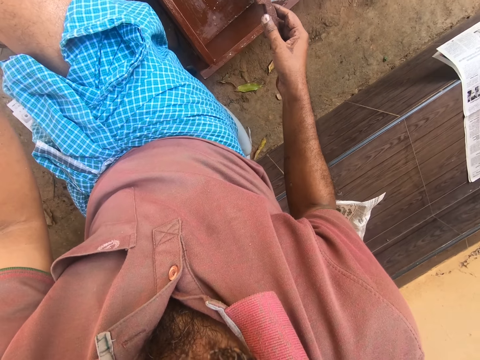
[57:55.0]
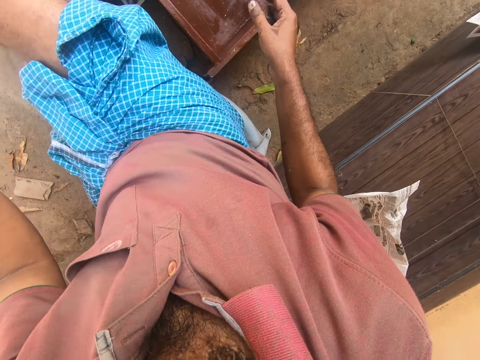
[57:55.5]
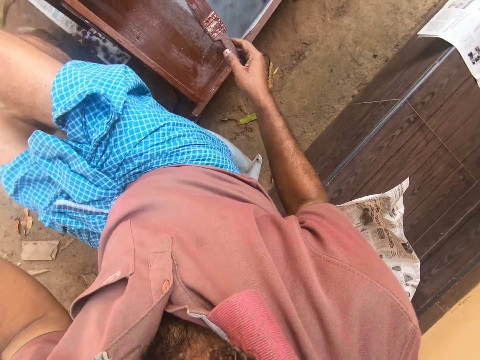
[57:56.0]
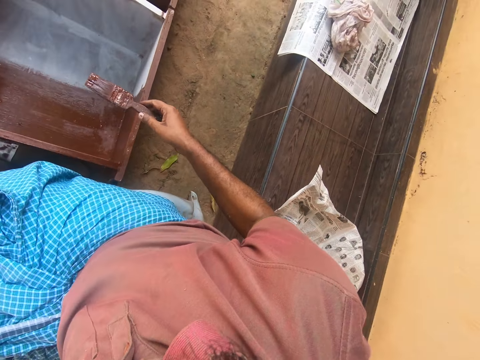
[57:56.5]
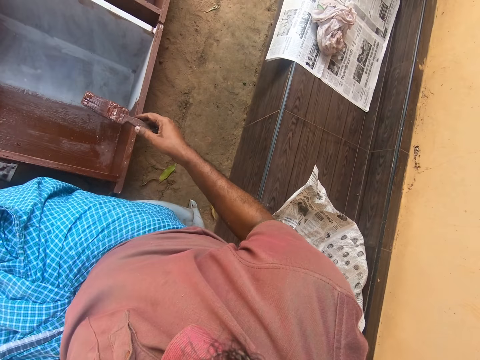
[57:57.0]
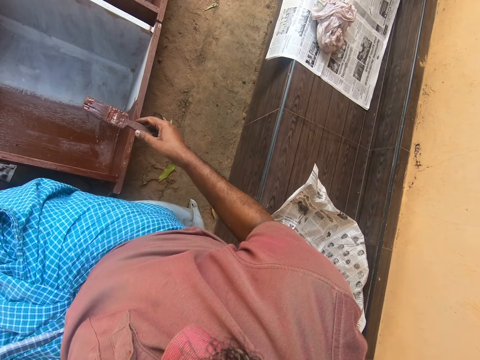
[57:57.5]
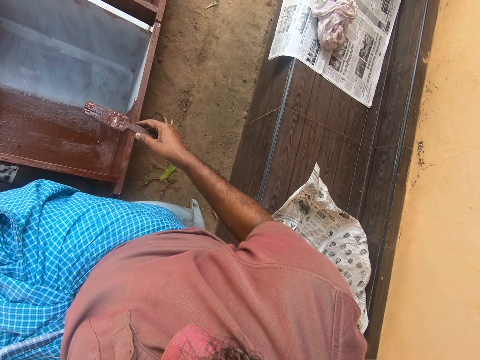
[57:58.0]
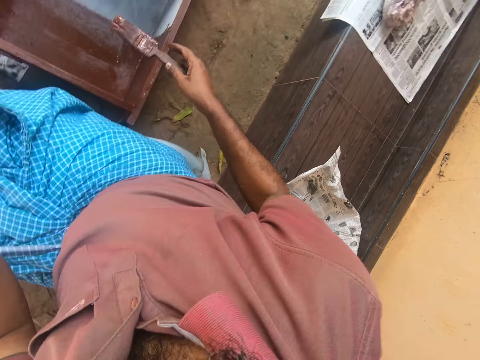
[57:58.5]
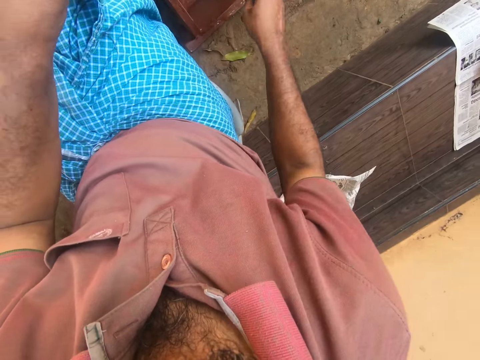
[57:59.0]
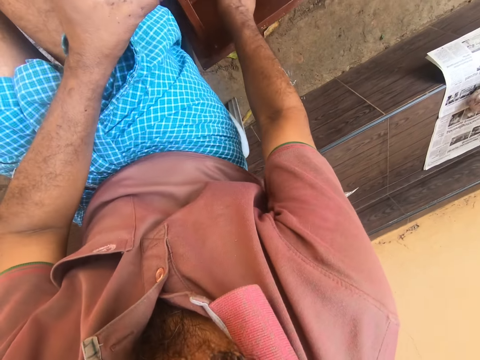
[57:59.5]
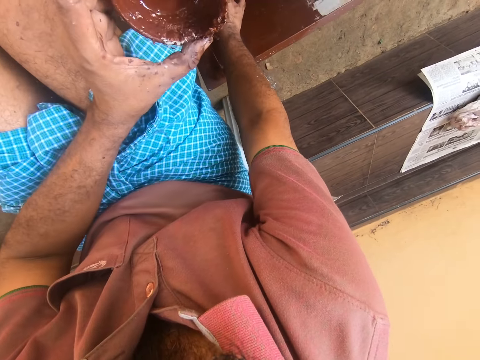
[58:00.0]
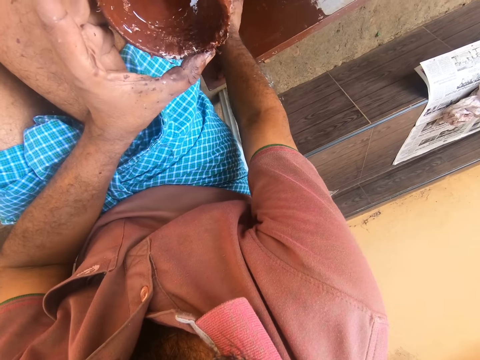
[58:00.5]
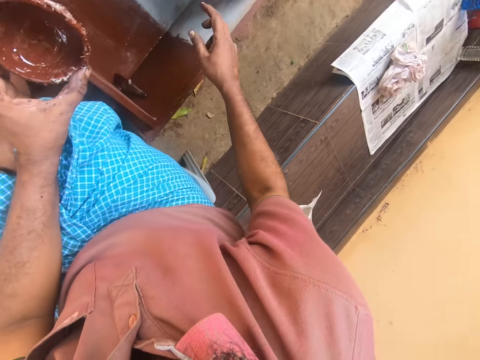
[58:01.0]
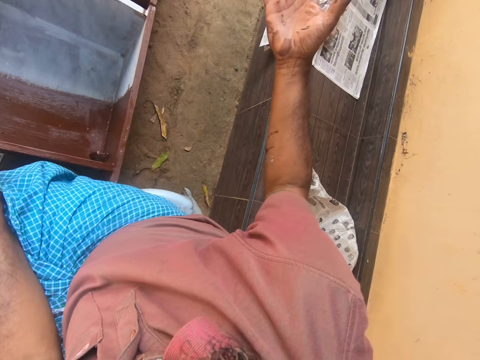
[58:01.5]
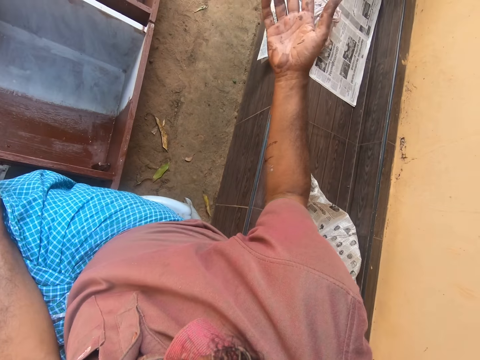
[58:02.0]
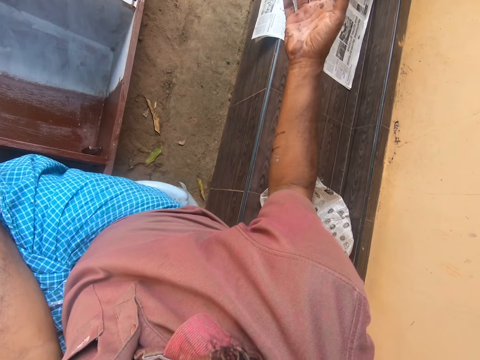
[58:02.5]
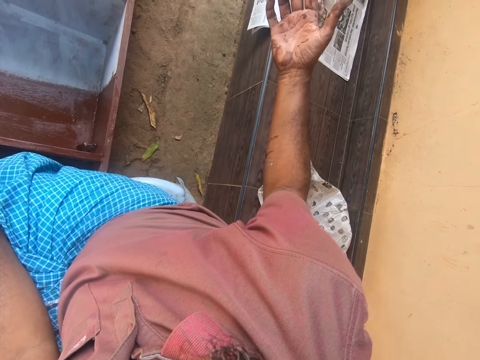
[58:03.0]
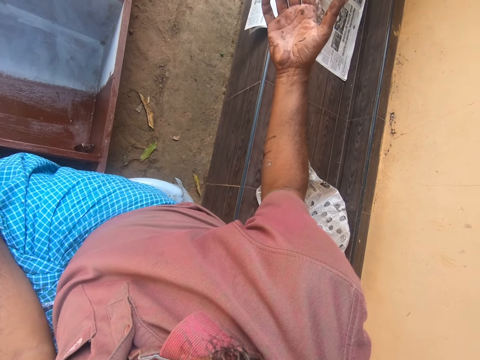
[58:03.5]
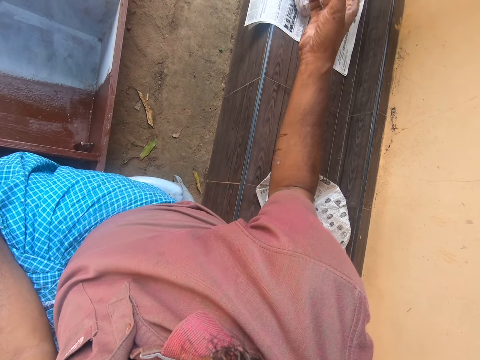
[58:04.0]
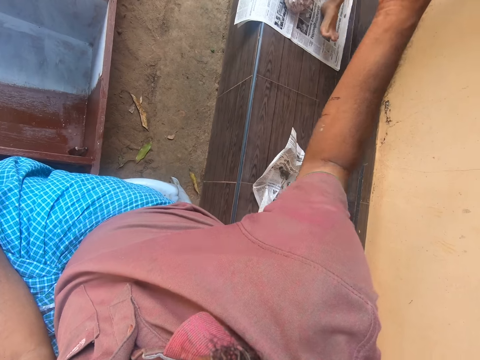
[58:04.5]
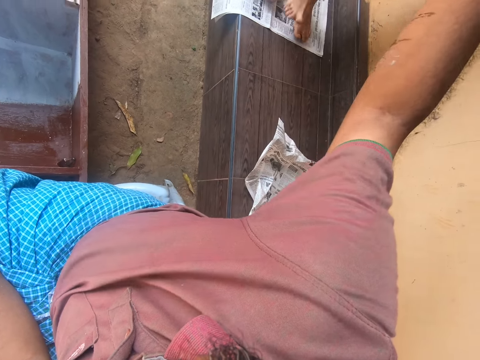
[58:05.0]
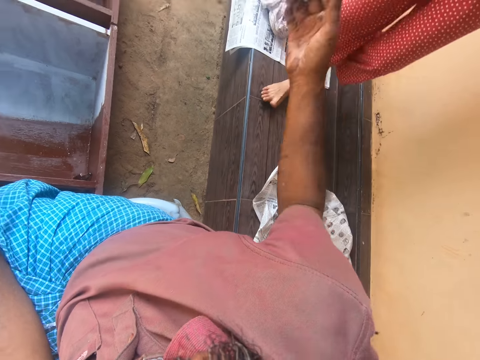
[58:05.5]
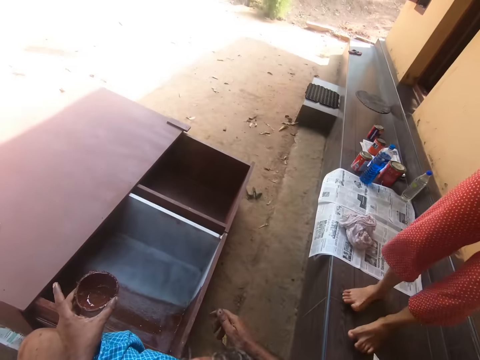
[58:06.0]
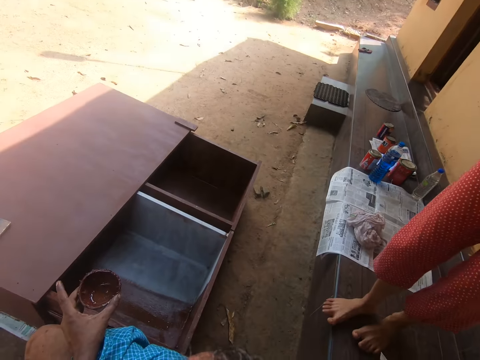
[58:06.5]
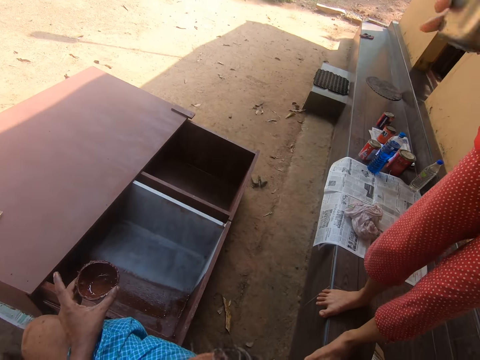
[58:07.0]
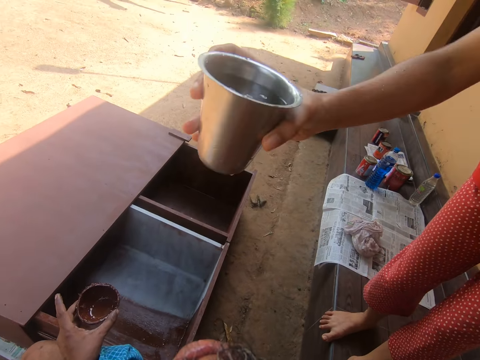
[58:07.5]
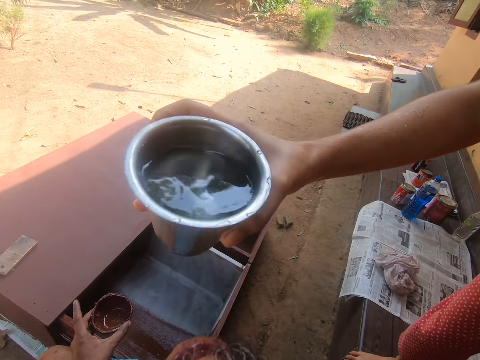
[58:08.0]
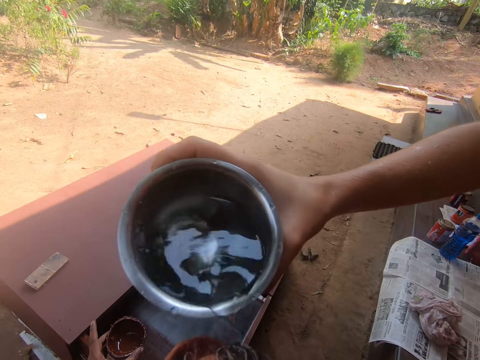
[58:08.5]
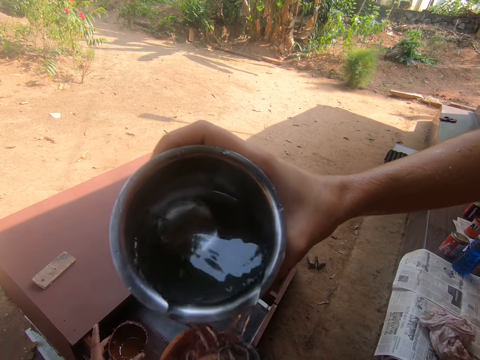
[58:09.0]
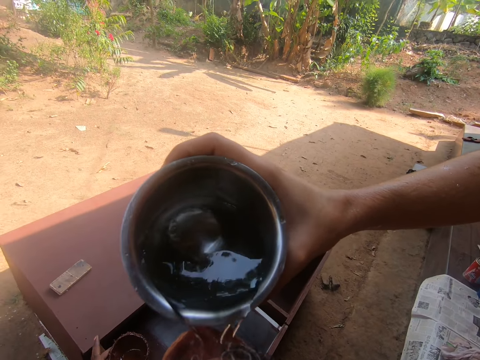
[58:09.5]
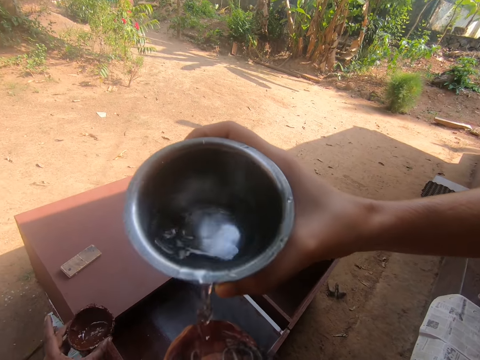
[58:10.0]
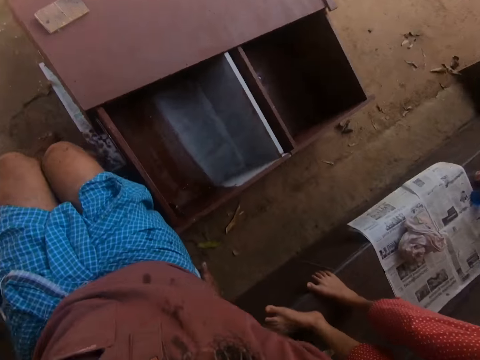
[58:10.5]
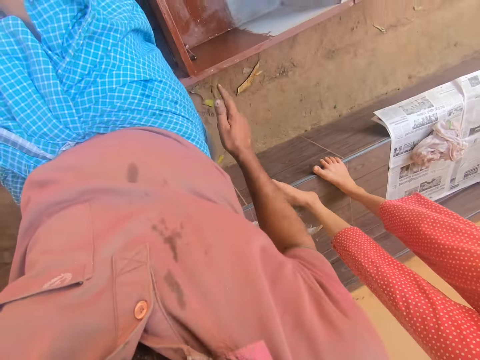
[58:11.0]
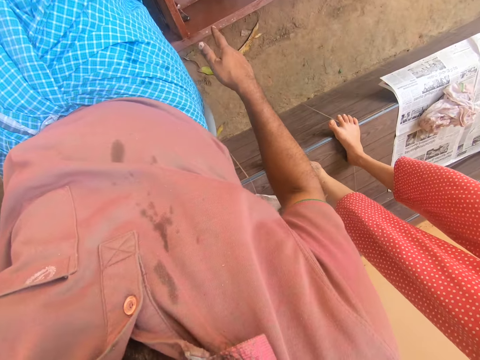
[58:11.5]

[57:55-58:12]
The camera wearer places the paint brush on the drawer. A girl pours water into the camera wearer's paint. The girl gives the camera wearer water.

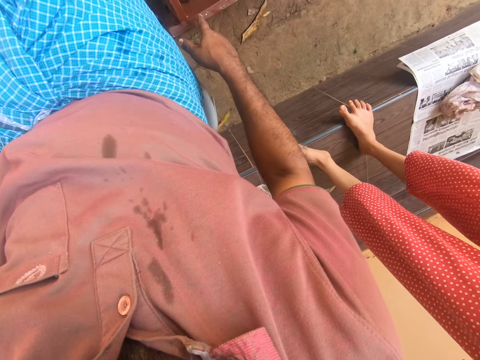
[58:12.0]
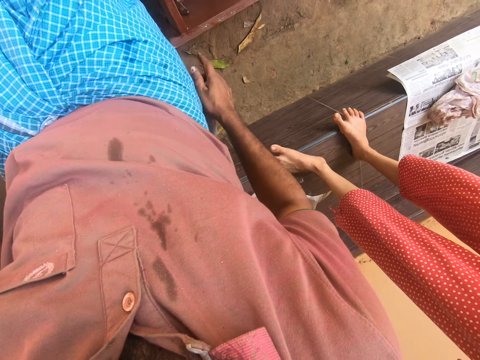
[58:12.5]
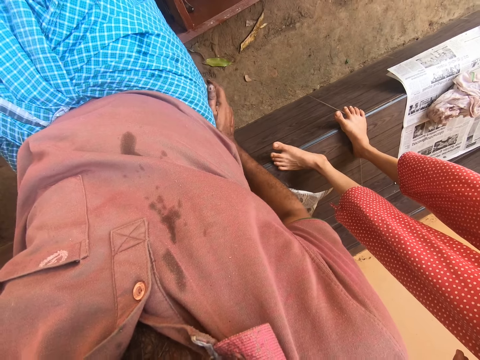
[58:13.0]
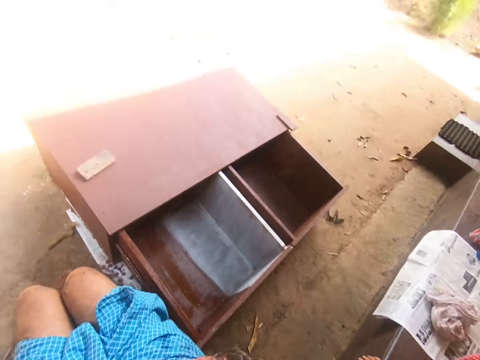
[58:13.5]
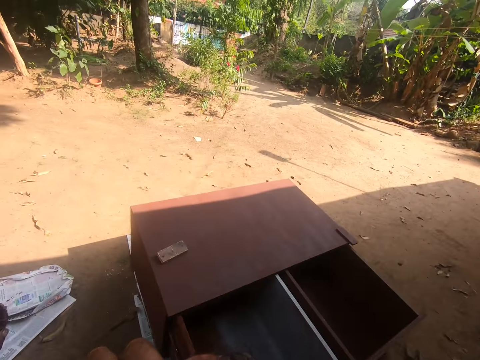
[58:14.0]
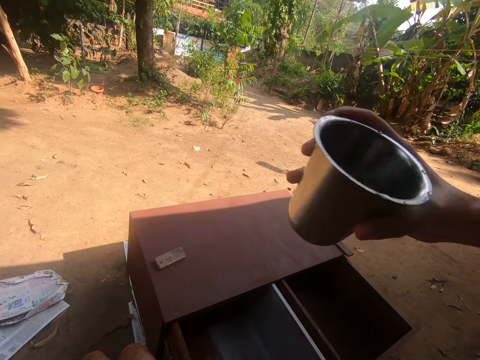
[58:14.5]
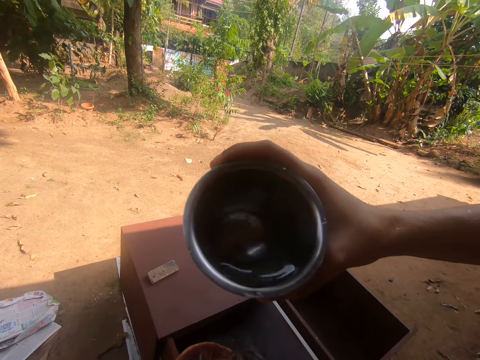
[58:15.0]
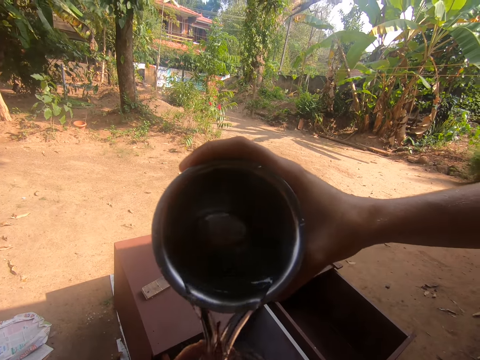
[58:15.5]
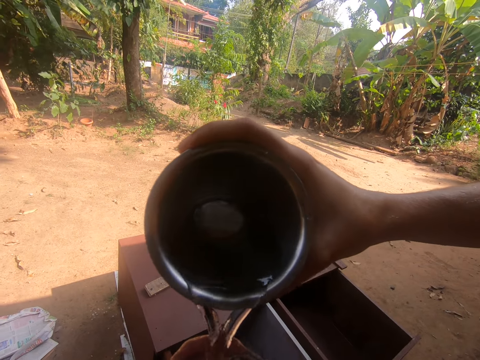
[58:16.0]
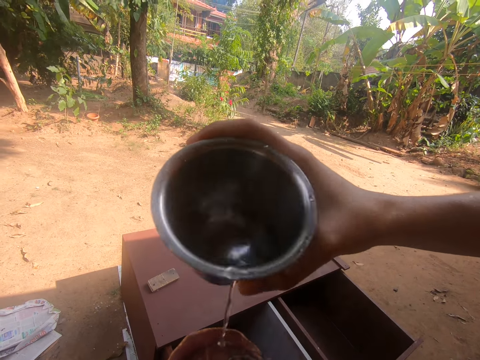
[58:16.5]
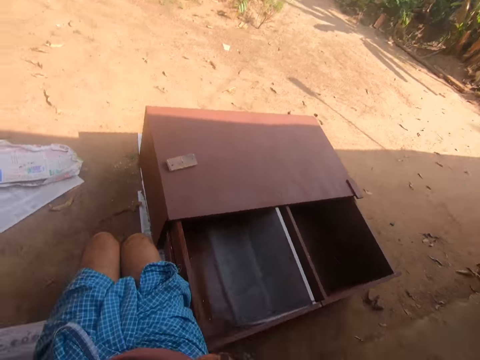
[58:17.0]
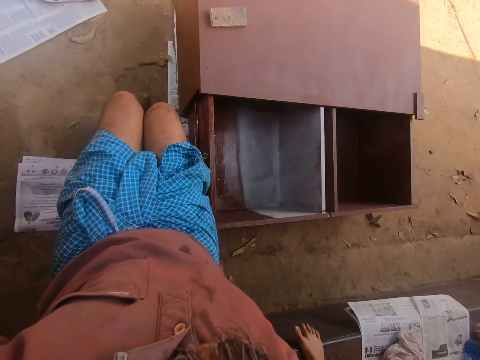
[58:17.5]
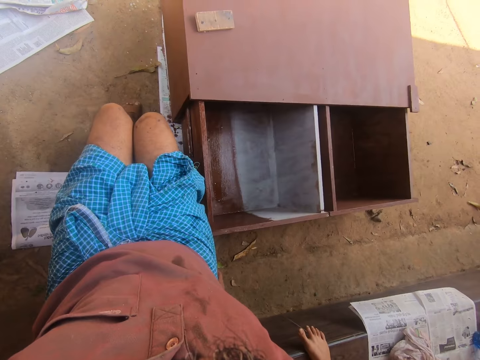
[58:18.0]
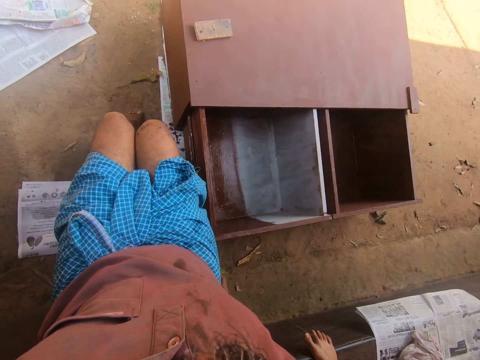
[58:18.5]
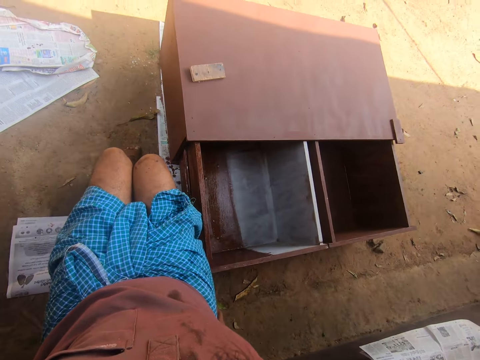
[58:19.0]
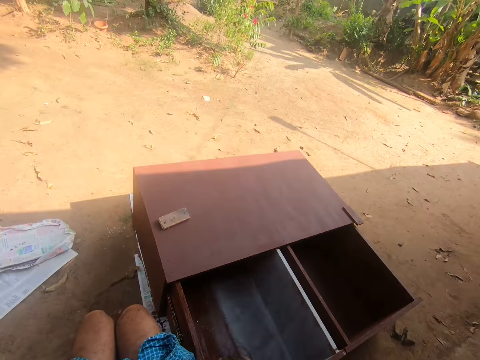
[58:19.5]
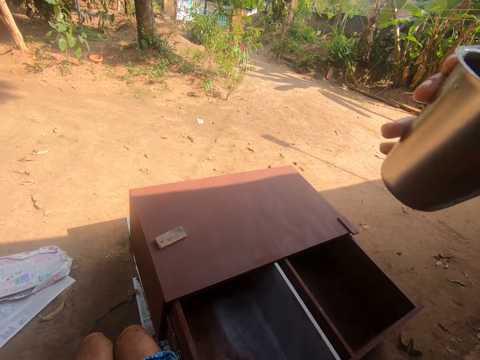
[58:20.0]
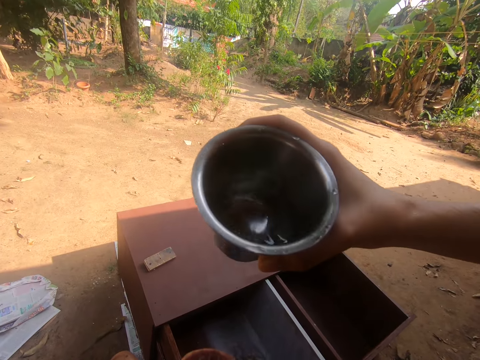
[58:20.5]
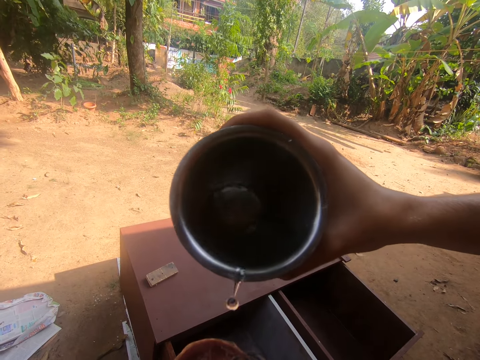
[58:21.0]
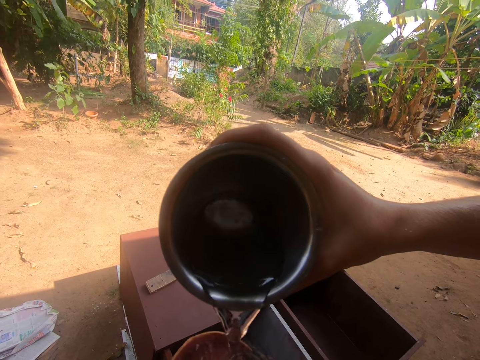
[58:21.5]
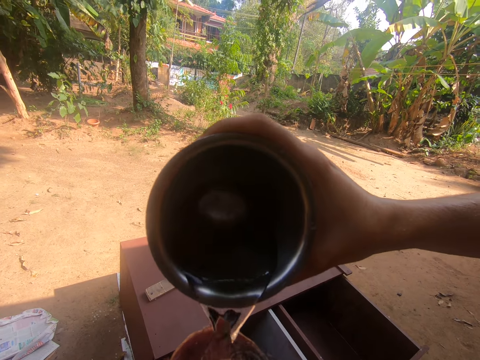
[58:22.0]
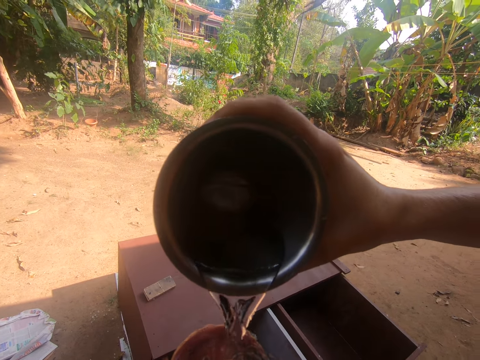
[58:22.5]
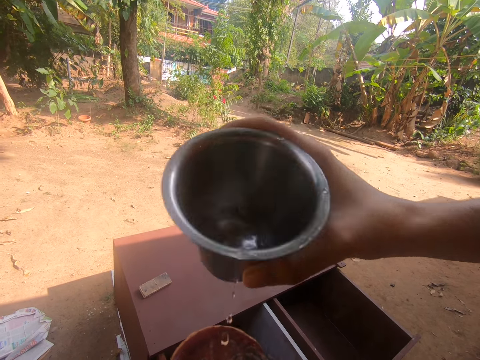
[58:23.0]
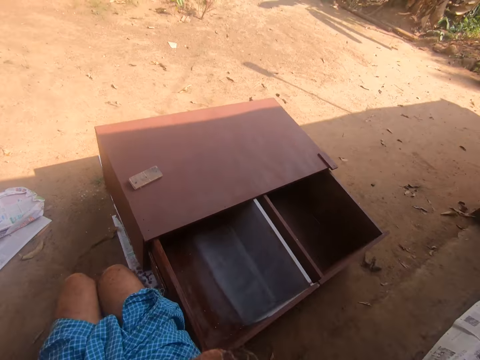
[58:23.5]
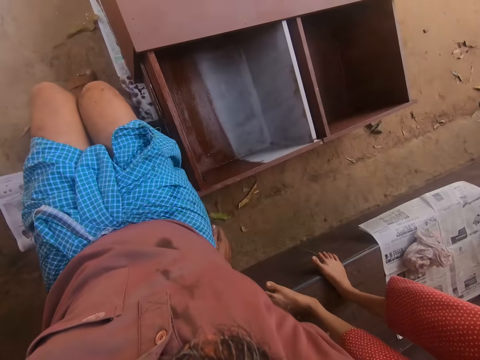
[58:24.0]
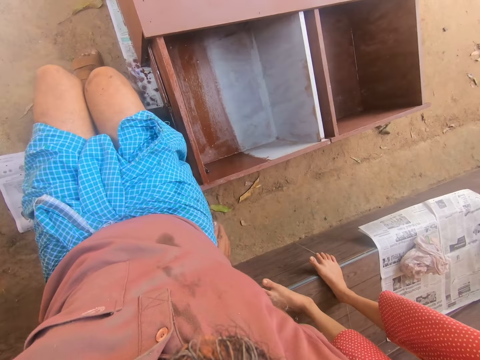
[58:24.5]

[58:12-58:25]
A girl gives the camera wearer water. The girl pours water into the camera wearer's paint. The girl gives the camera wearer water again. The girl pours water into the camera wearer's paint again.
